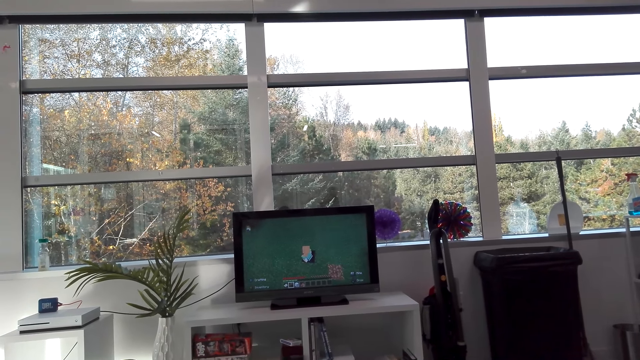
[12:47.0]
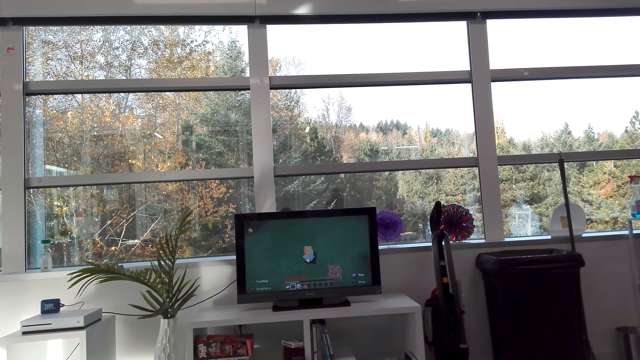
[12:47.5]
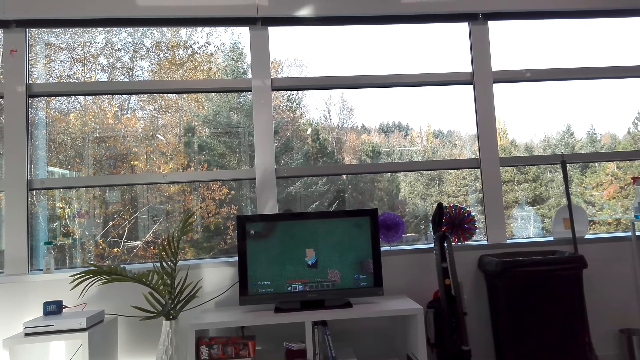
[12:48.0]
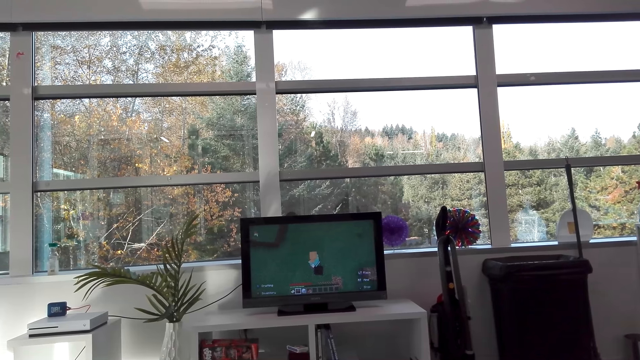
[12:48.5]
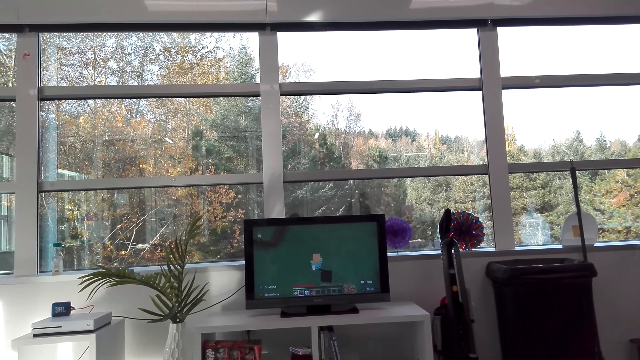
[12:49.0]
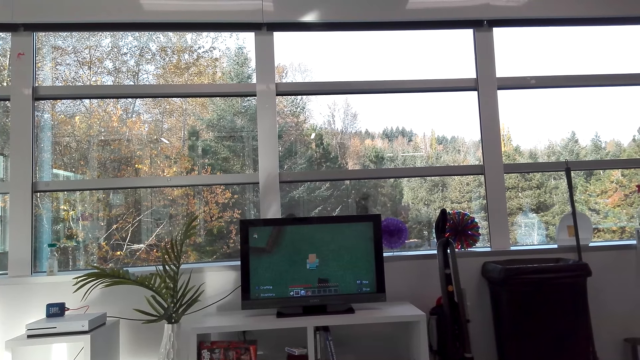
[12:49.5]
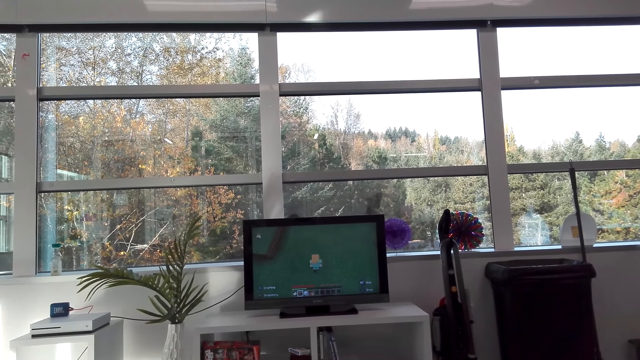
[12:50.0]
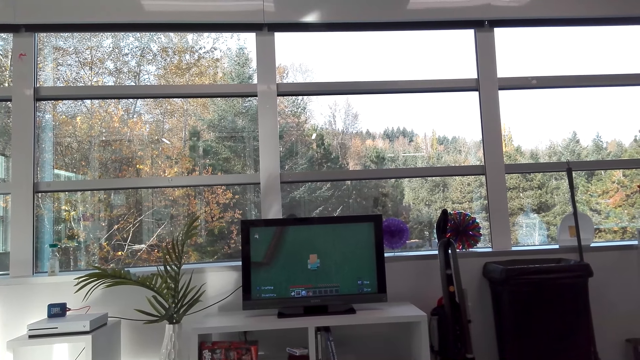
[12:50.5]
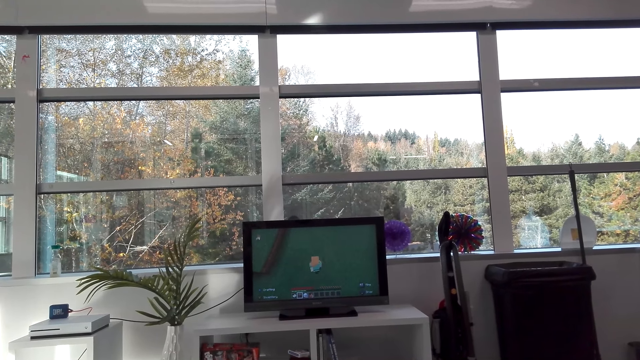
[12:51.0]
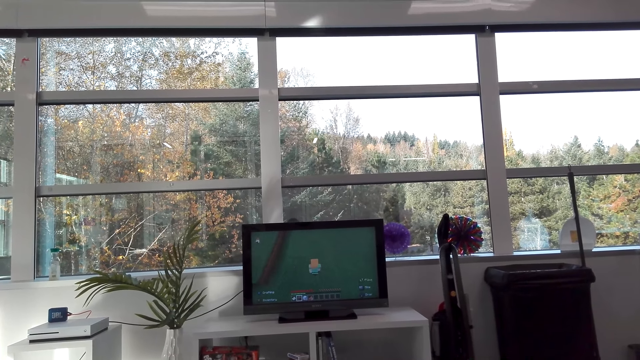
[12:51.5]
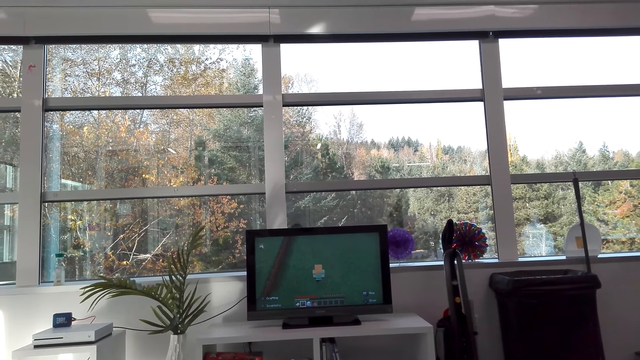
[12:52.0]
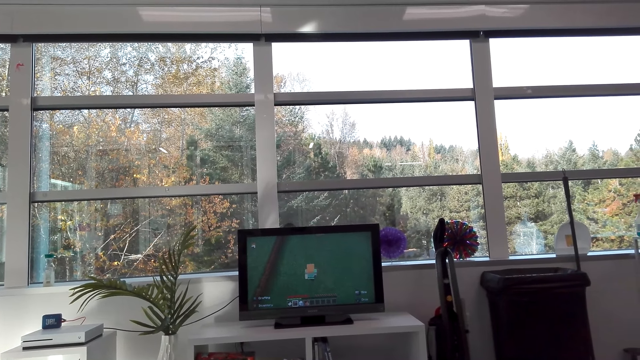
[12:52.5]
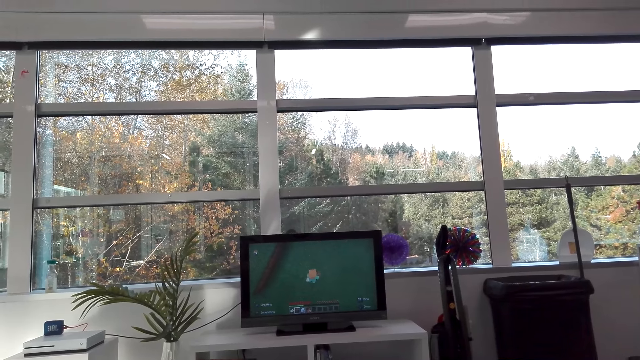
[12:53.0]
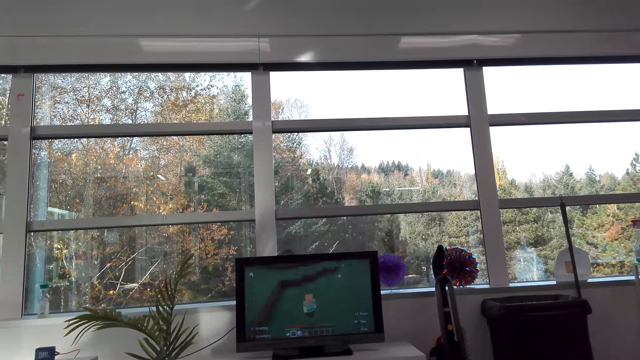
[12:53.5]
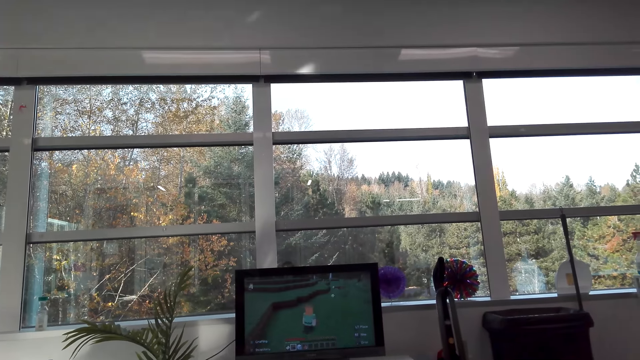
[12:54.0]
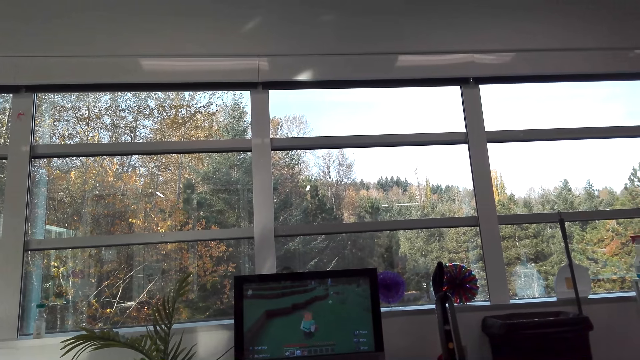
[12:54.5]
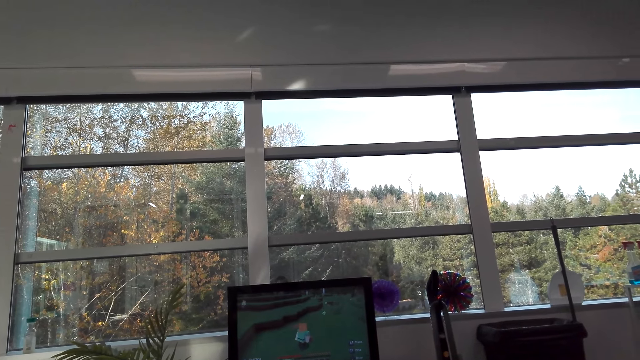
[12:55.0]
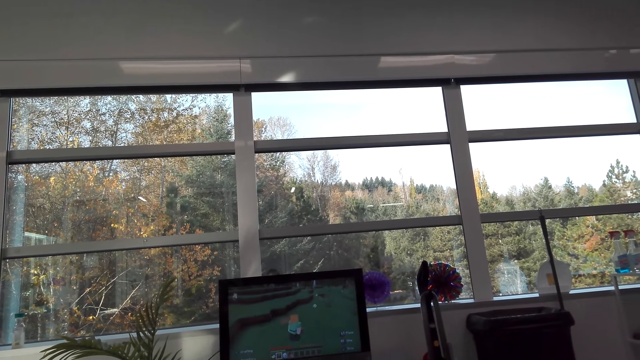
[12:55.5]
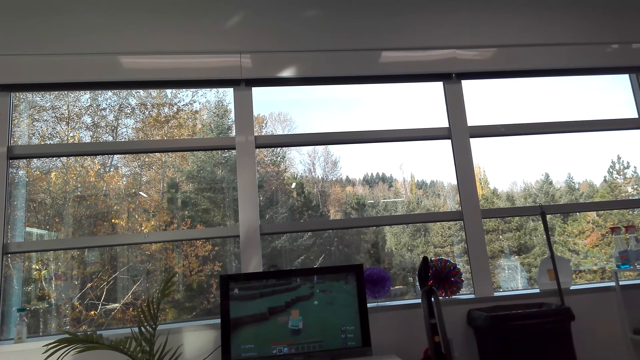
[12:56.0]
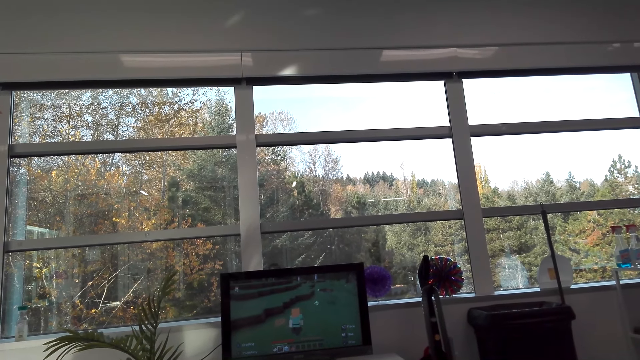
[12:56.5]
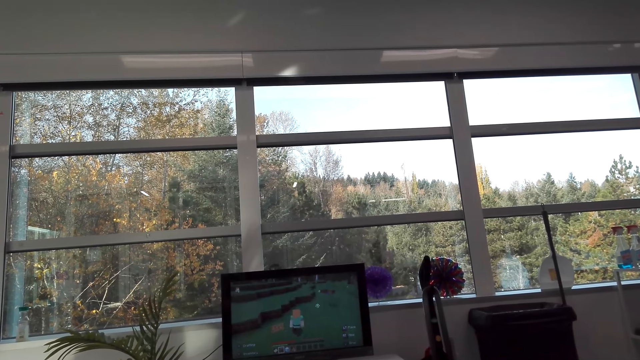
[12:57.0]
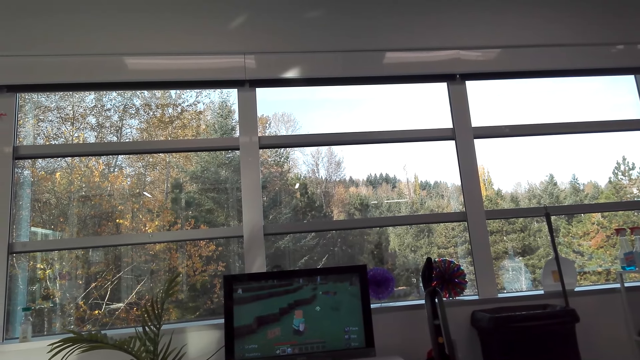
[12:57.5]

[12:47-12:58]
The camera wearer talks. They play a television game.

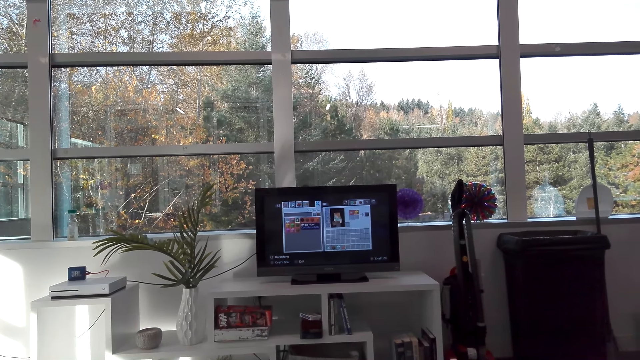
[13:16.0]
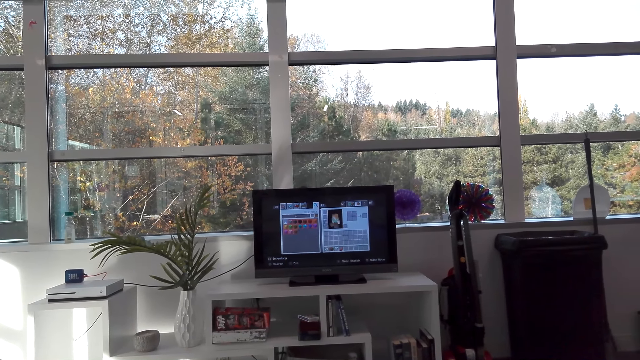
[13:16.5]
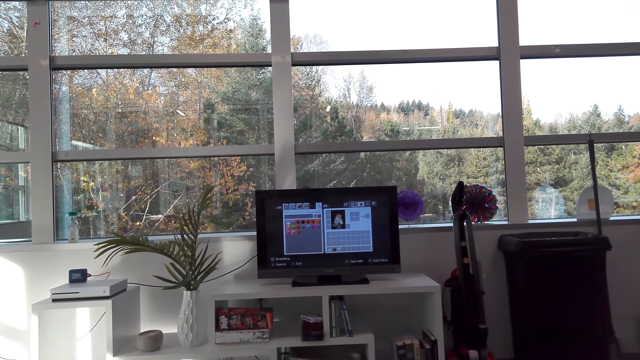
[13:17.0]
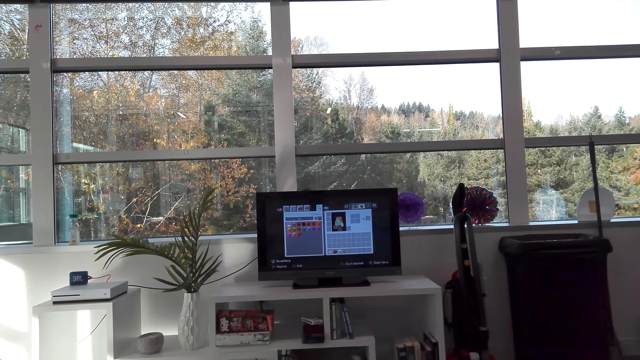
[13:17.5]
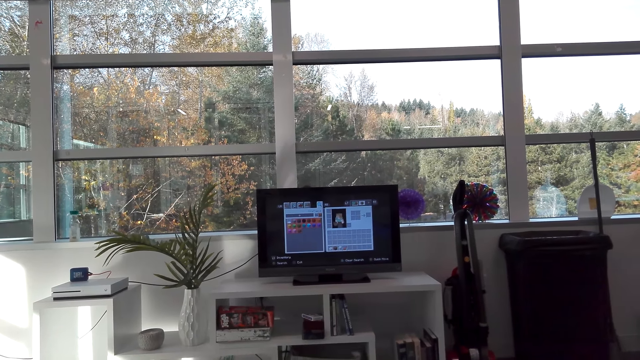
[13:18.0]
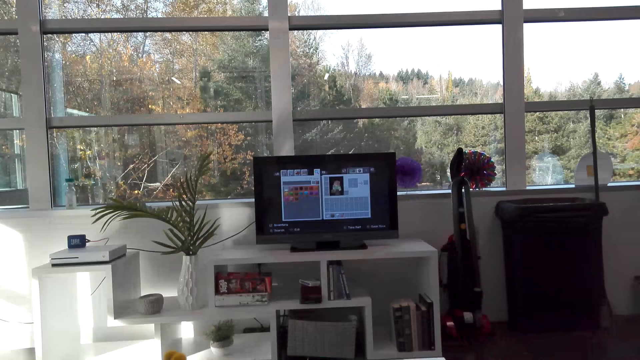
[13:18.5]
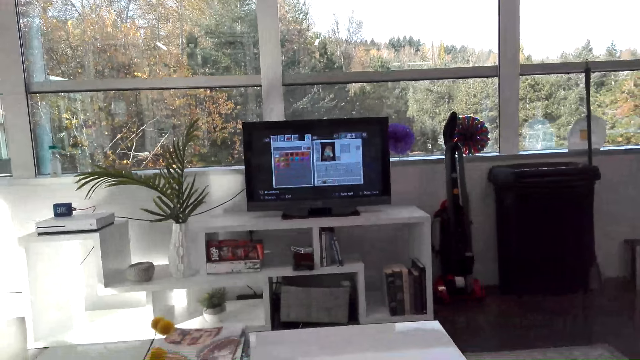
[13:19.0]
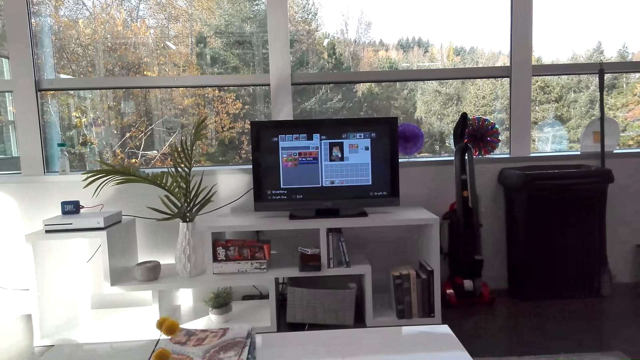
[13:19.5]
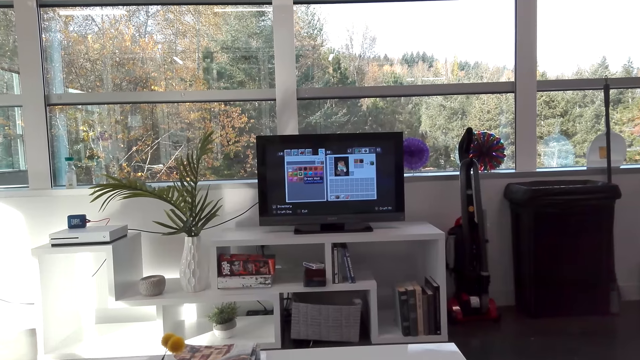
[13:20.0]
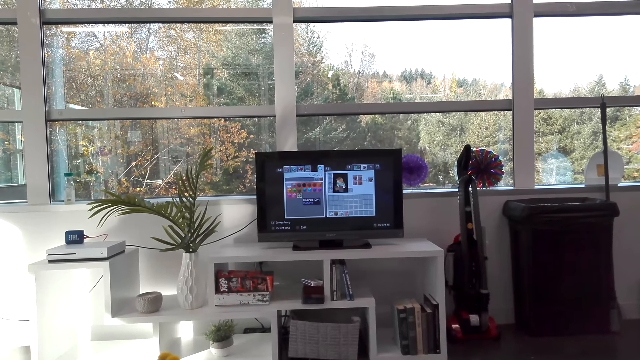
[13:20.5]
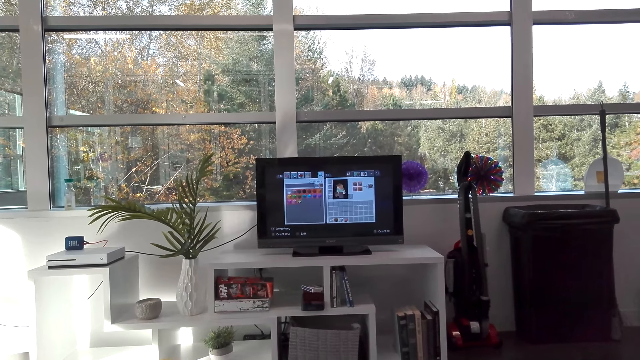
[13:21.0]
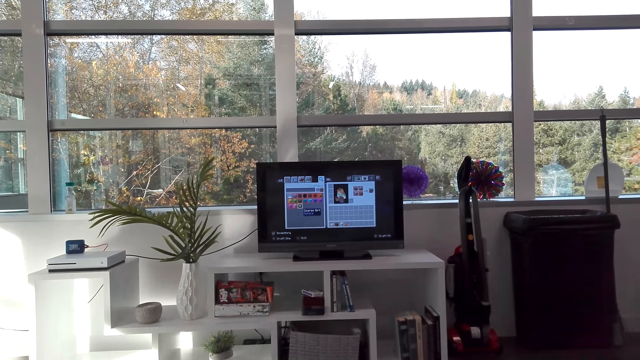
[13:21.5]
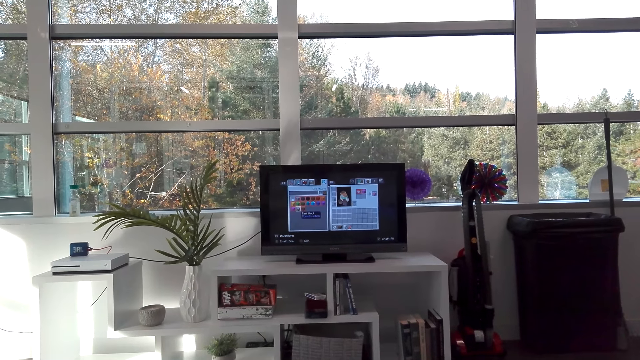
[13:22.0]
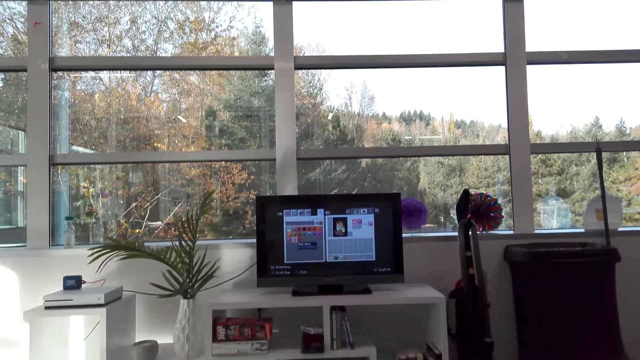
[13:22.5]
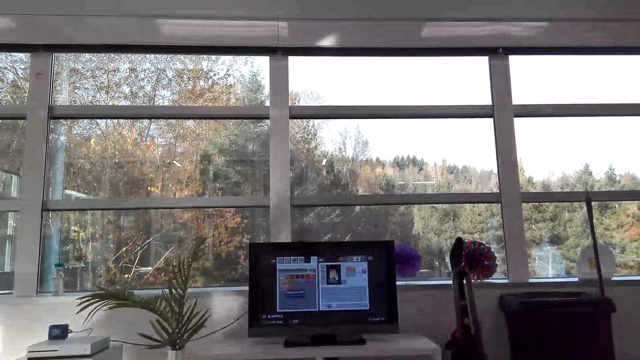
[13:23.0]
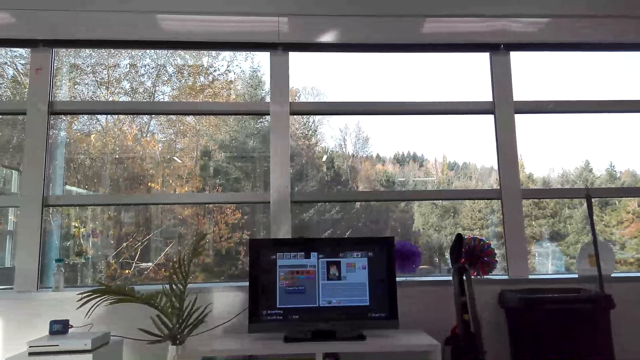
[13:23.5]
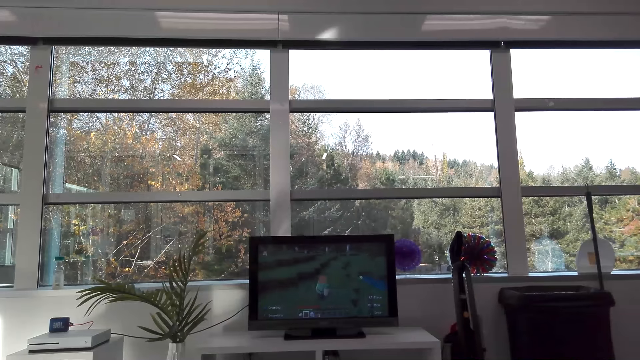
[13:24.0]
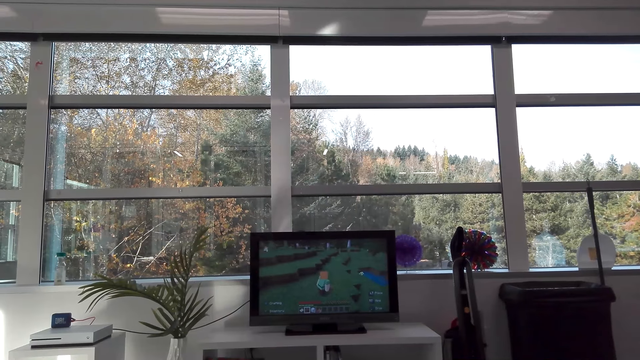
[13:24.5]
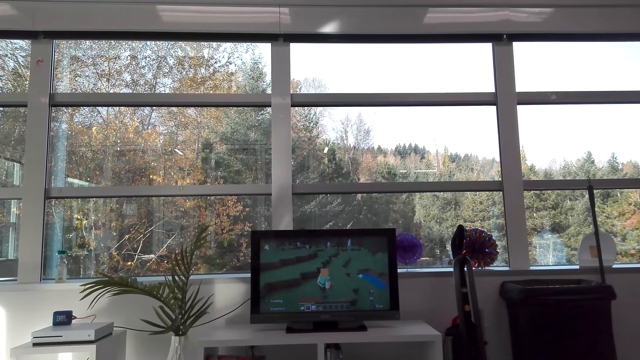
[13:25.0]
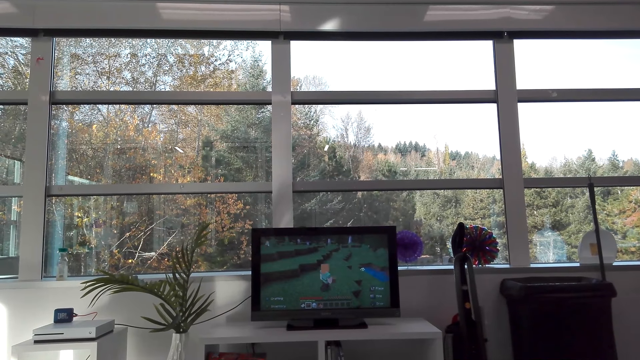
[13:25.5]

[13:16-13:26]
The camera wearer operates a television.
